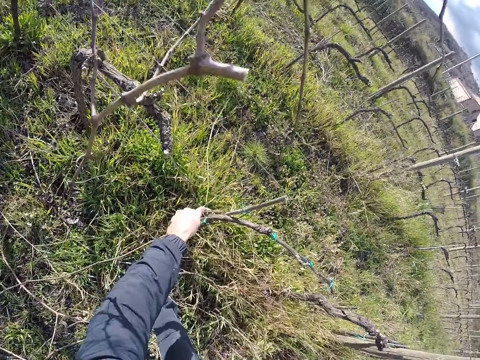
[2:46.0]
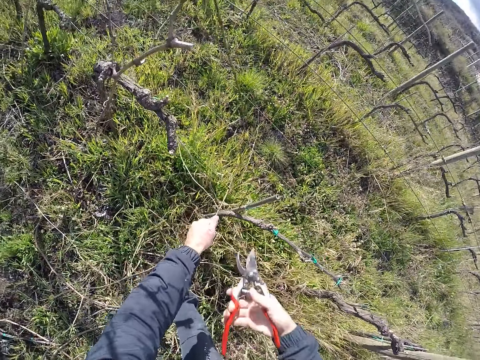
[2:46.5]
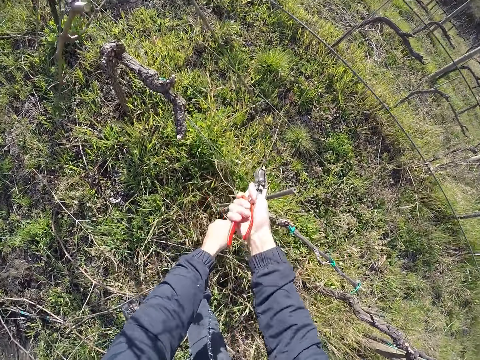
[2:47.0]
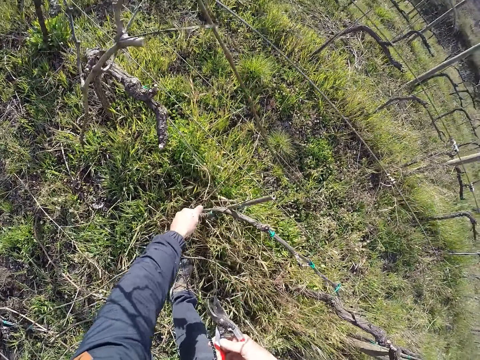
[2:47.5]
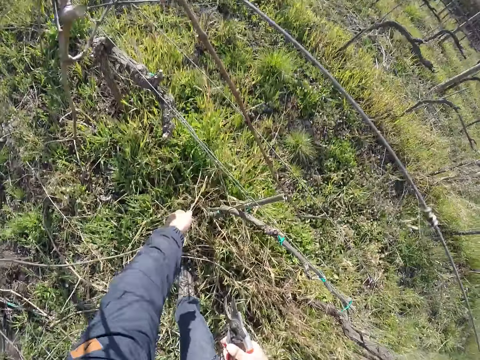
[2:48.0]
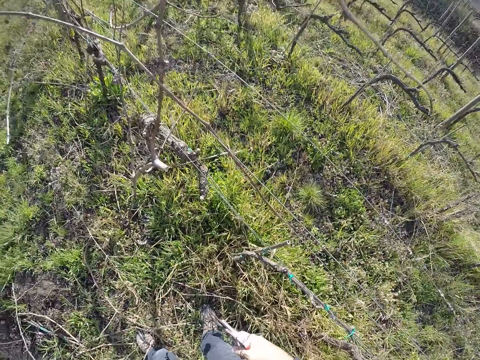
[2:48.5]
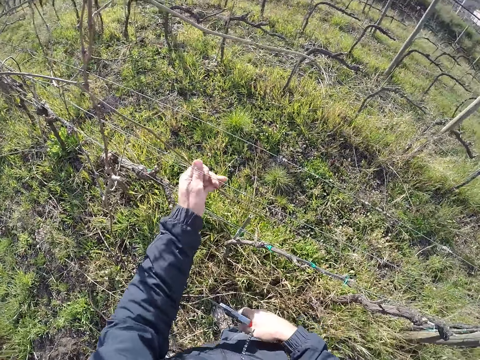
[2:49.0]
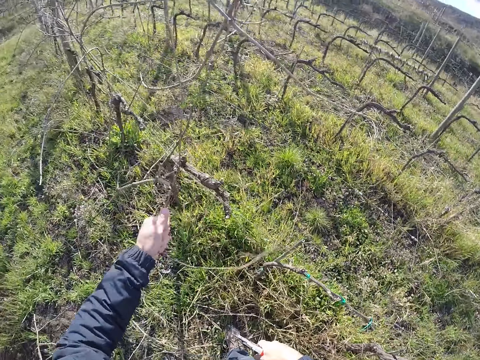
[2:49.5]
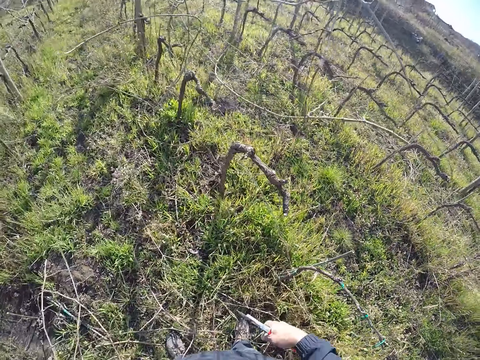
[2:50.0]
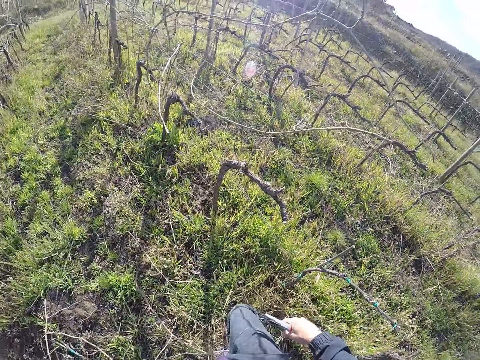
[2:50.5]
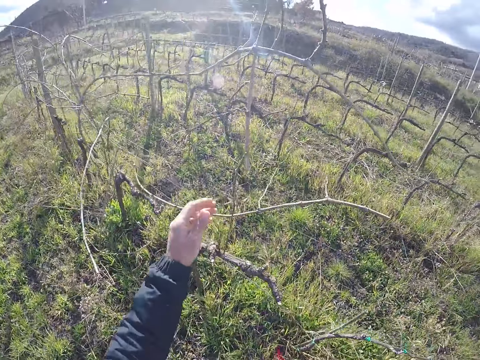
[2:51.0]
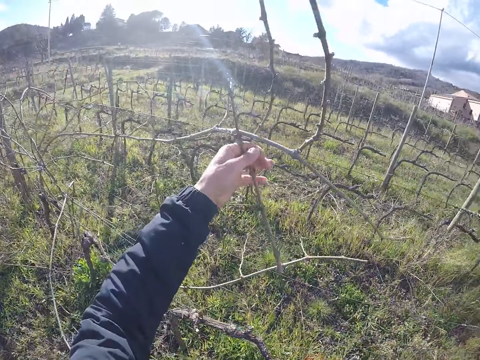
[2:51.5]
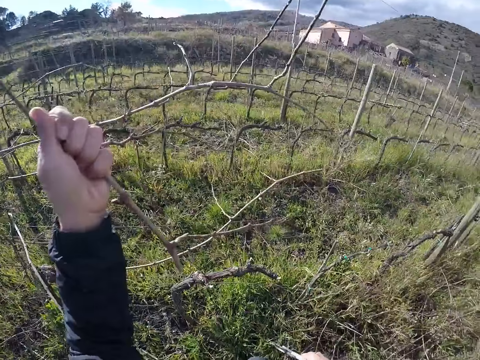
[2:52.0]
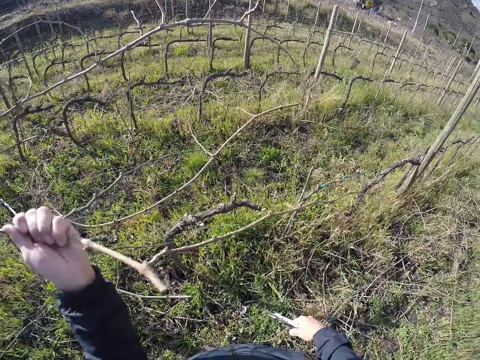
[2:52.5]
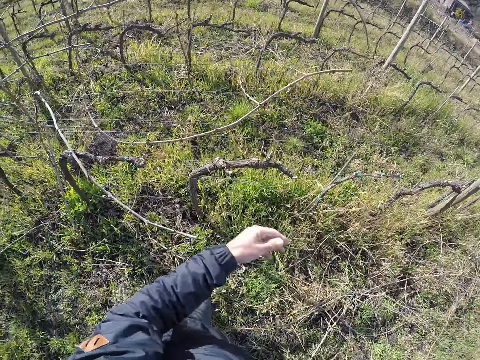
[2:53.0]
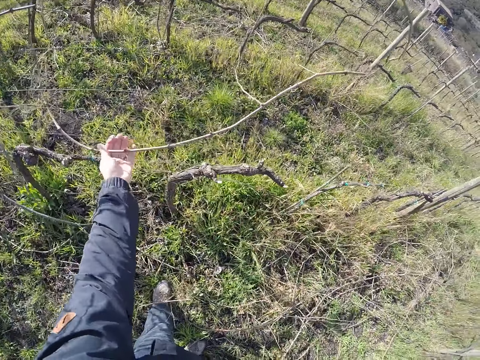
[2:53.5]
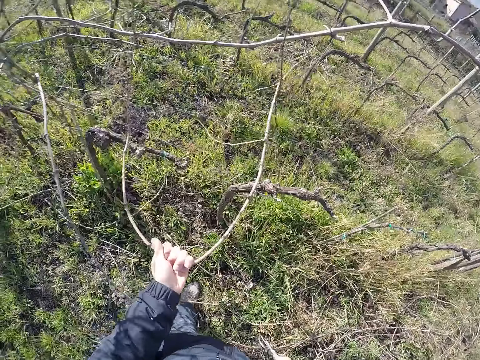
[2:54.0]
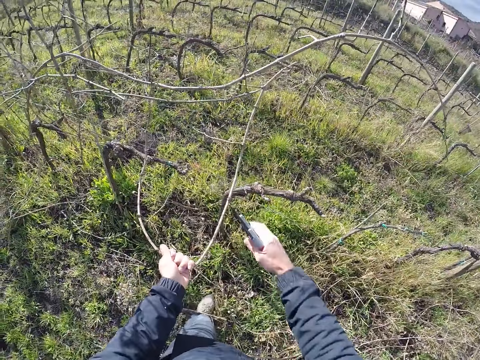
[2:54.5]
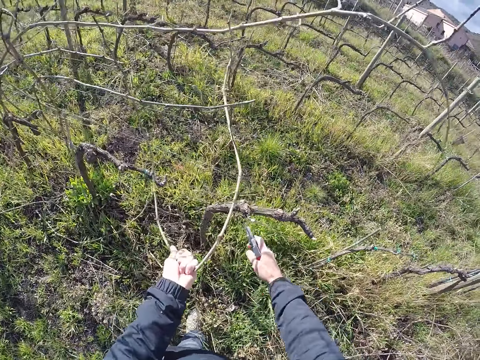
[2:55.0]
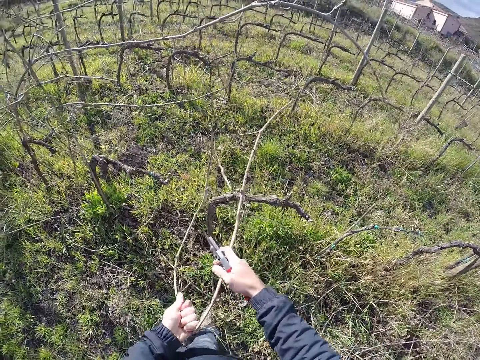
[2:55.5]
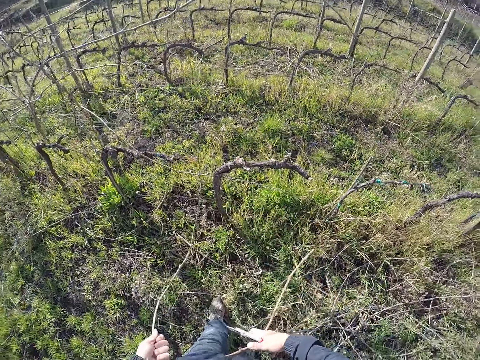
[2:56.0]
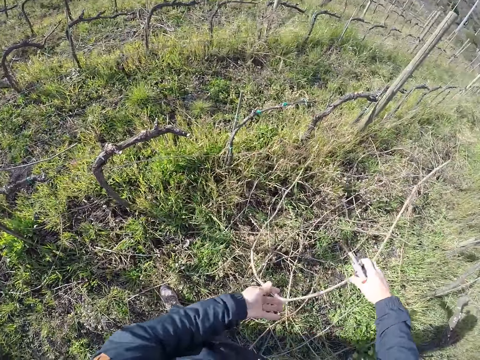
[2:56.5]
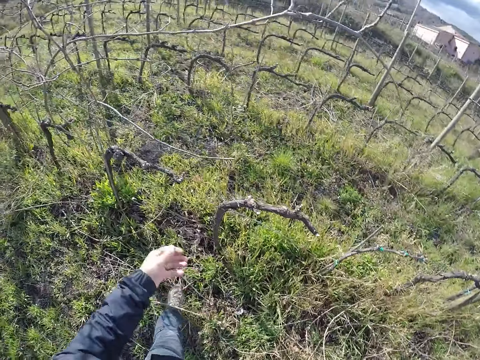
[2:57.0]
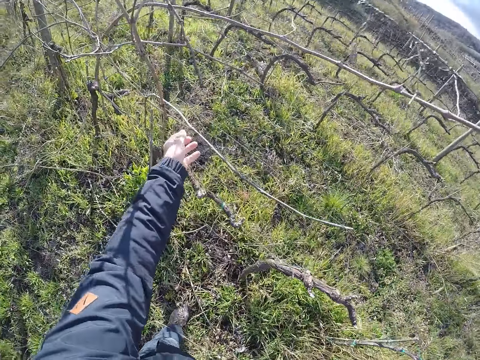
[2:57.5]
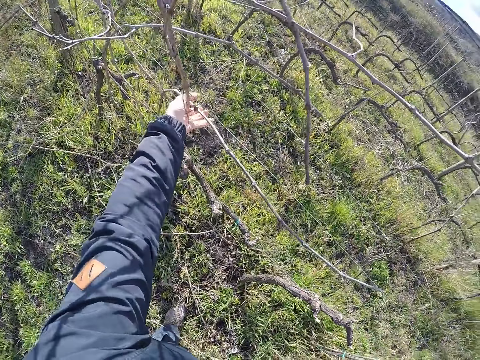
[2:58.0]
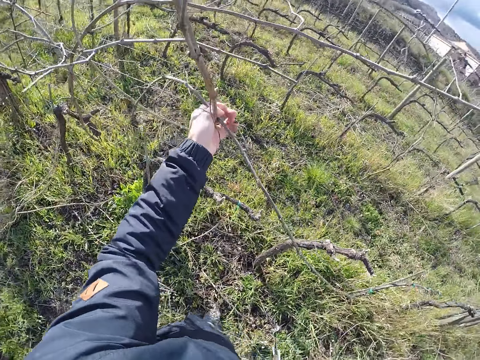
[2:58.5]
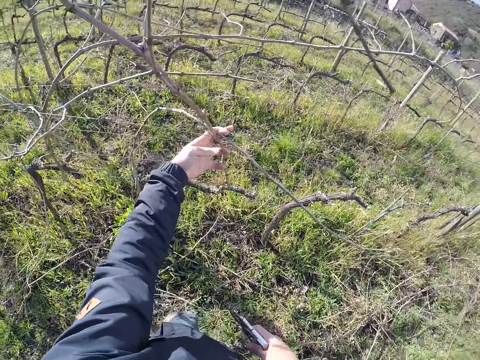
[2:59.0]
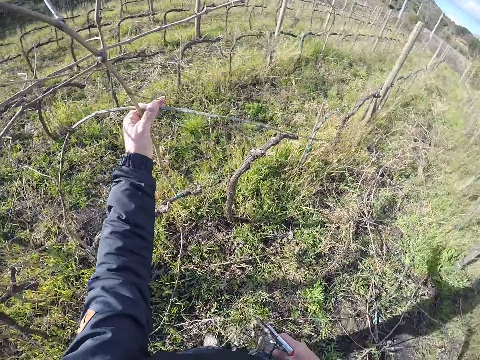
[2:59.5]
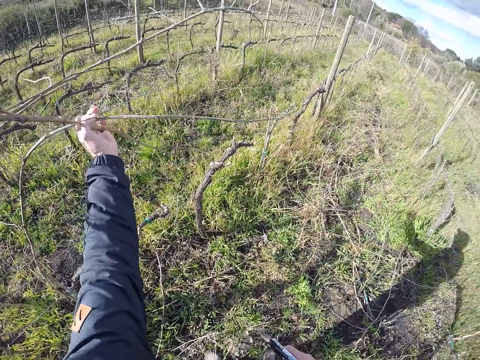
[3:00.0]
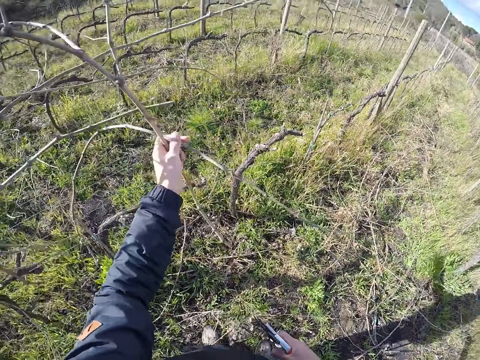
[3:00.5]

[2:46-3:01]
The camera wearer pulls the branch. He cuts the branches with the pruner in his right hand. He drops the branches on the ground with his left hand. He removes a branch from the wire fence with his left hand. He drops the branch on the ground with his left hand. He walks around. He removes a branch from the wire fence with his left hand. He drops the branch on the ground with his left hand. He pulls a branch from the wire fence with his left hand. He removes the branch from the wire fence with both hands. He drops the branch on the ground with both hands. He pulls a branch from the wire fence with his left hand.

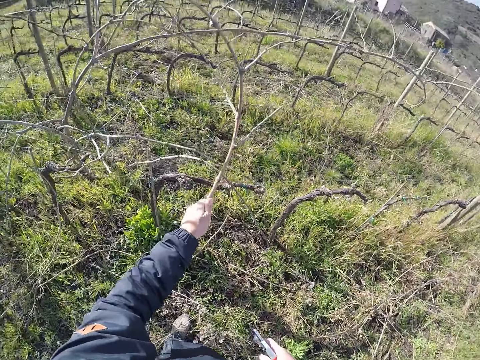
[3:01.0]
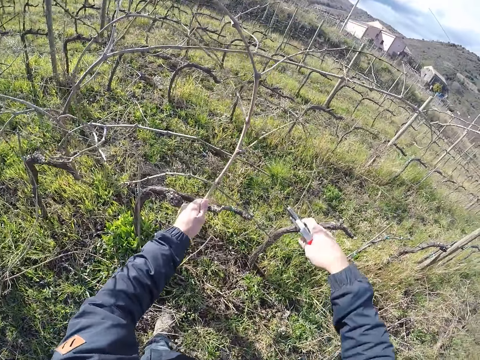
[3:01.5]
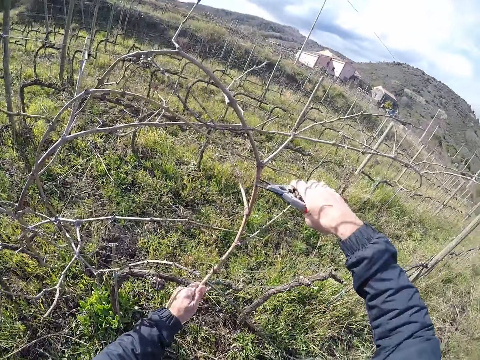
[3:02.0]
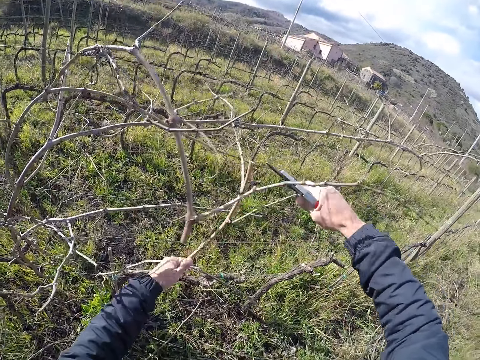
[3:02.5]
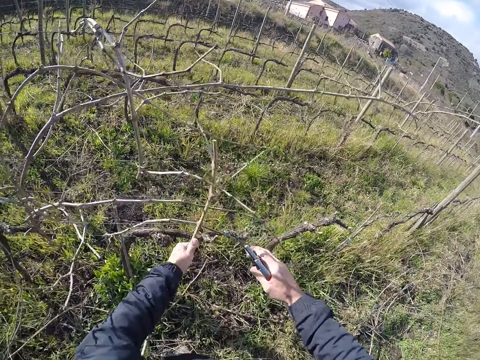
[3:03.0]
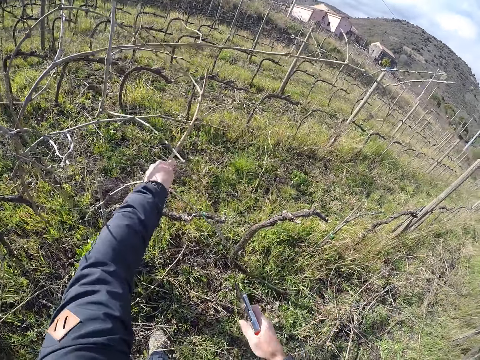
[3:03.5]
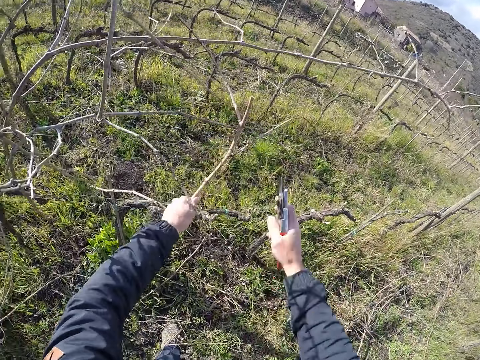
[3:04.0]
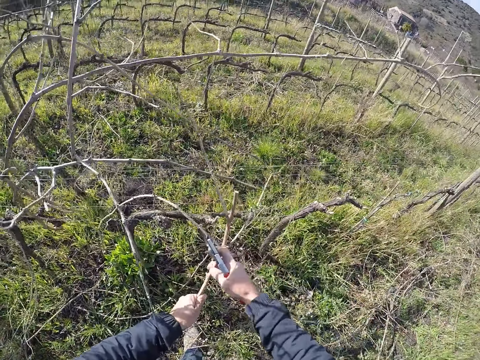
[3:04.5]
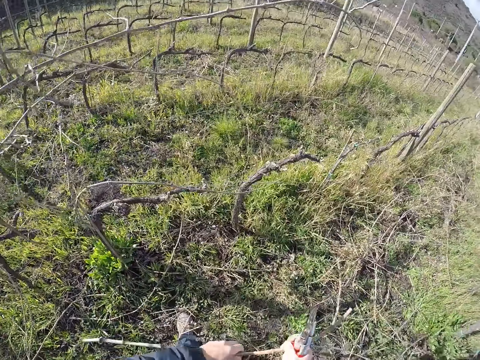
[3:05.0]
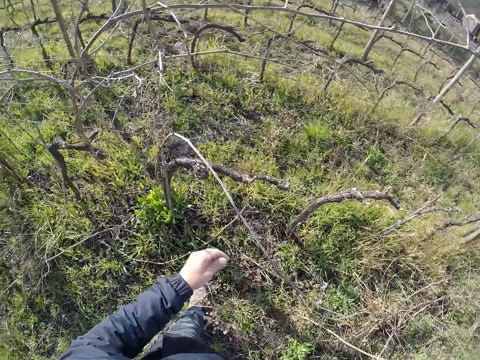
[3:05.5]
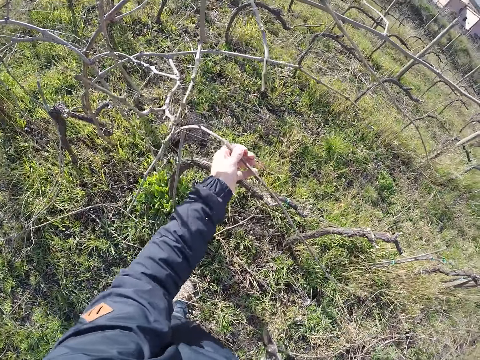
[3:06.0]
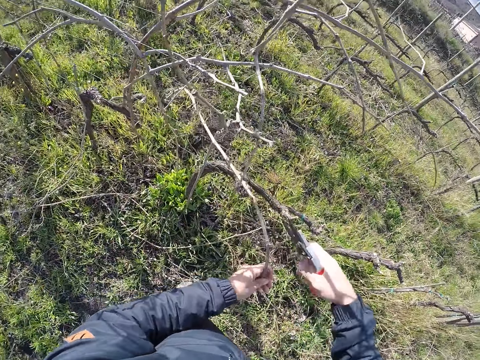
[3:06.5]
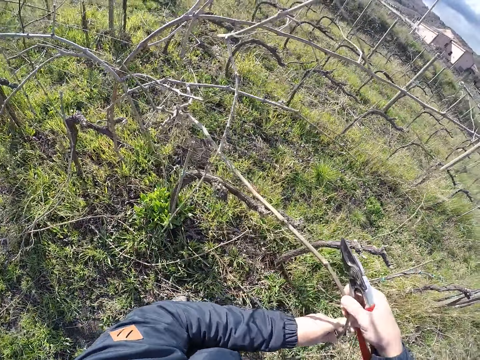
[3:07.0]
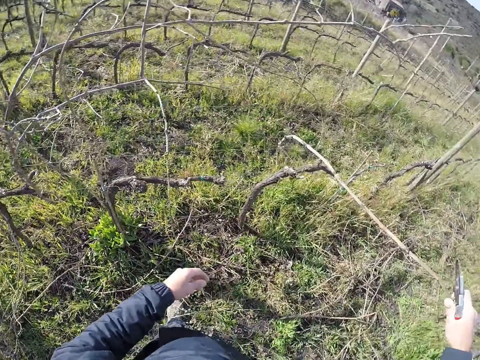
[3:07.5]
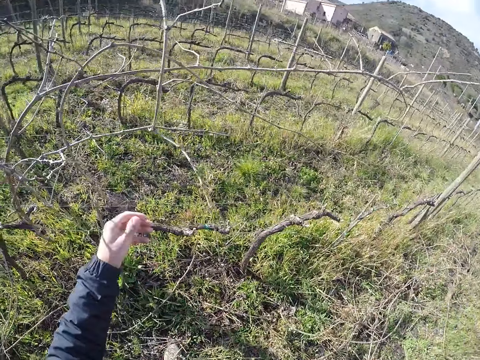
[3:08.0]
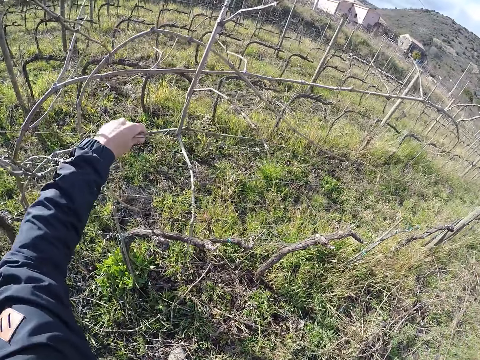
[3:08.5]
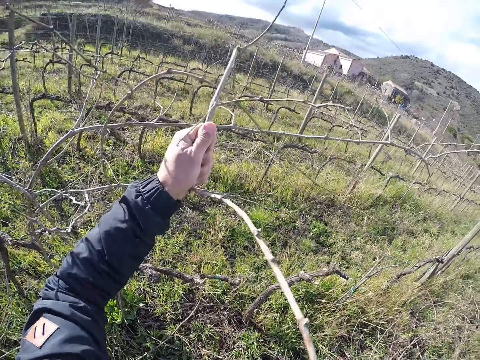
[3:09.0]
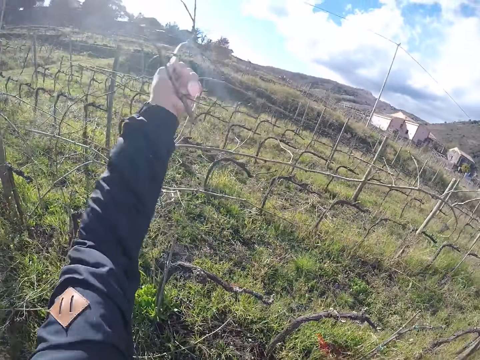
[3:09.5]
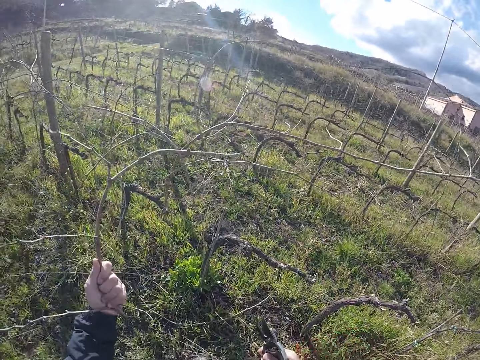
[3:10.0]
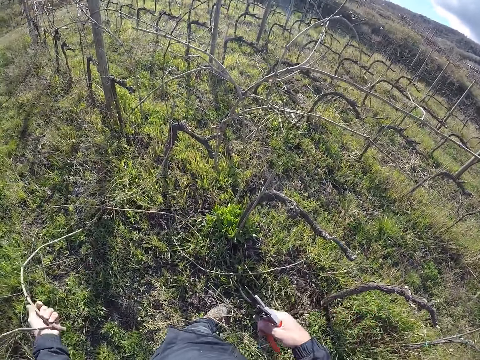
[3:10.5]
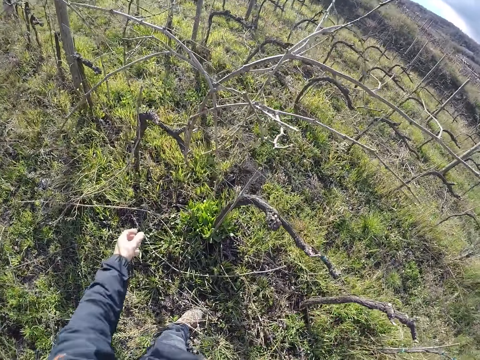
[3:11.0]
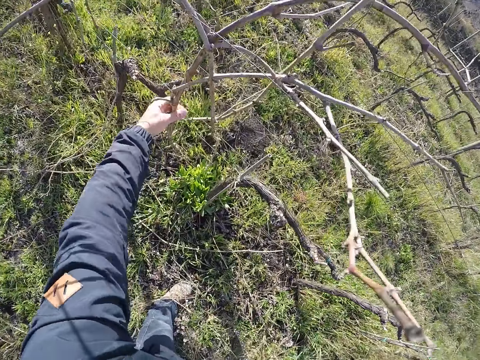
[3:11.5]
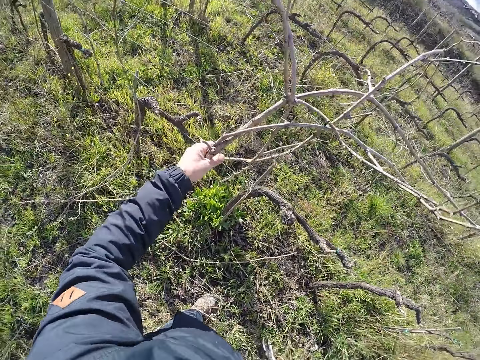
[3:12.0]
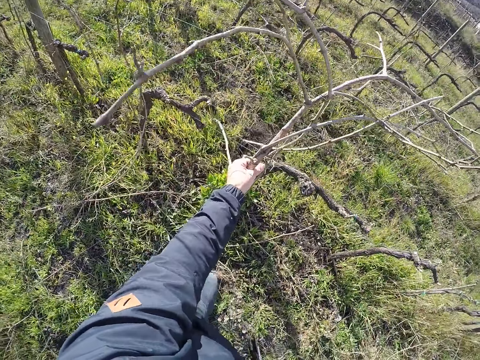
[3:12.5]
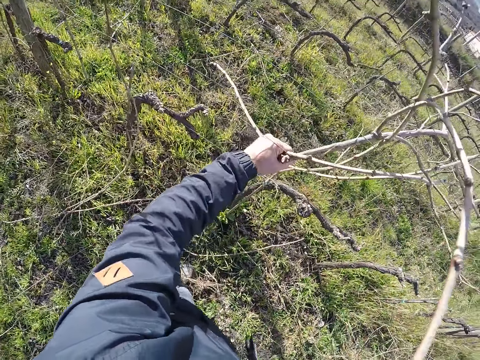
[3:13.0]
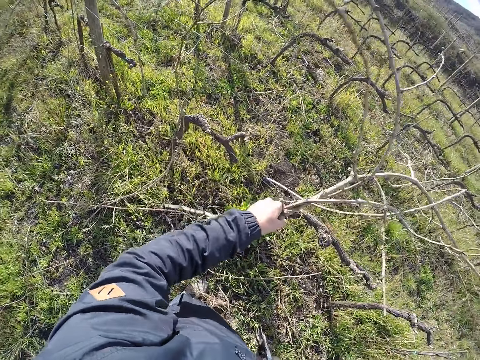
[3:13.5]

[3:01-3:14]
The camera wearer cuts a branch with the pruner in his right hand. He removes the branch from the wire fence with both hands. He drops the branch on the ground with both hands. He removes a branch from the wire fence with his left hand. He drops the branch on the ground with his right hand. He grabs a branch from the wire fence with his left hand. He removes a branch from the wire fence with his left hand. He drops the branch on the ground with his left hand. He grabs some branches from the wire fence with his left hand. He pulls the branch.
